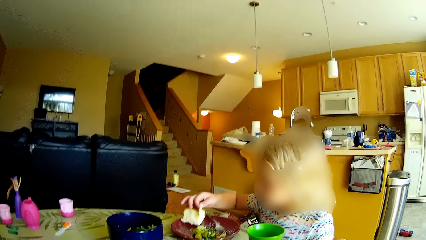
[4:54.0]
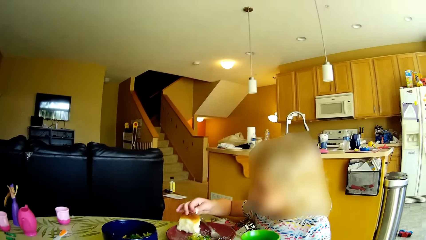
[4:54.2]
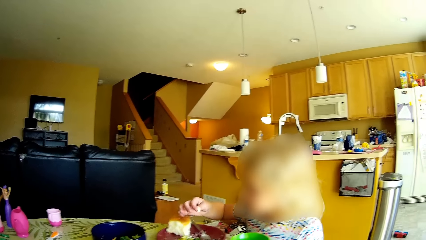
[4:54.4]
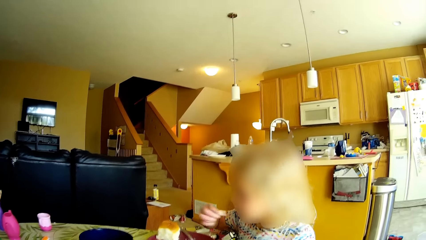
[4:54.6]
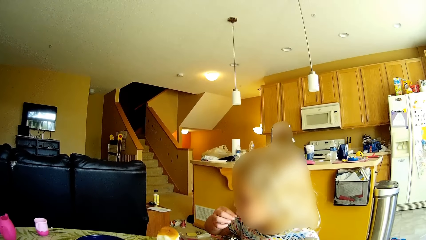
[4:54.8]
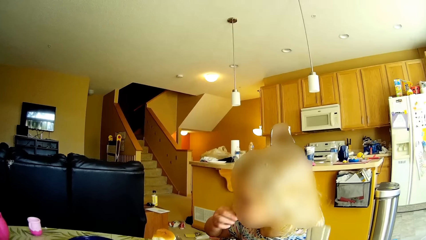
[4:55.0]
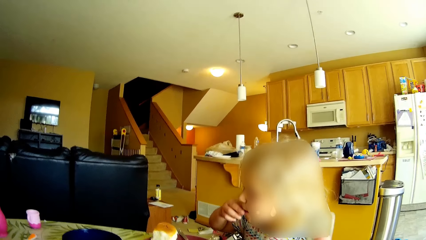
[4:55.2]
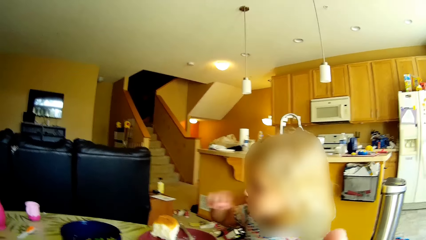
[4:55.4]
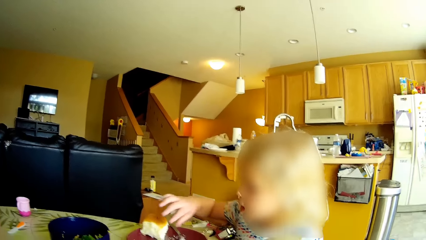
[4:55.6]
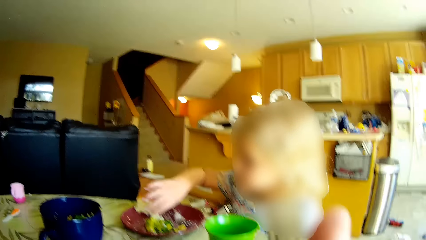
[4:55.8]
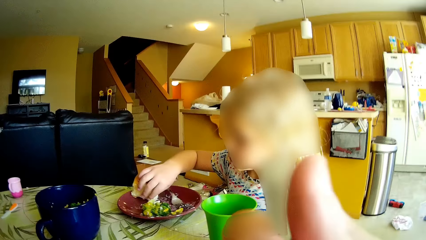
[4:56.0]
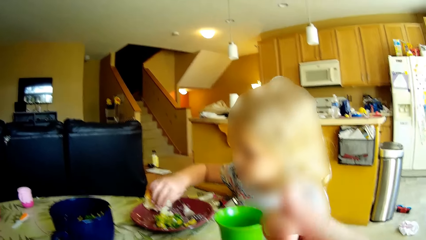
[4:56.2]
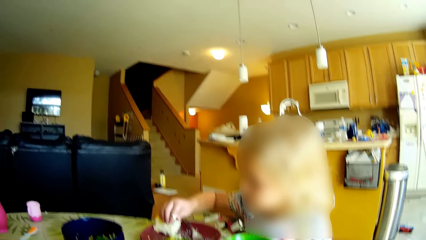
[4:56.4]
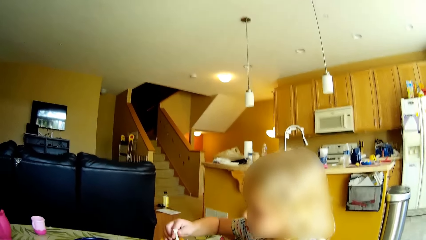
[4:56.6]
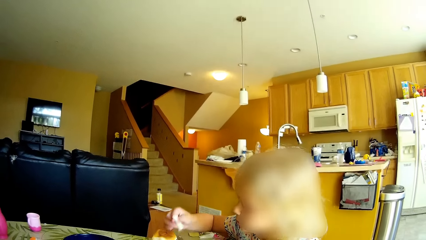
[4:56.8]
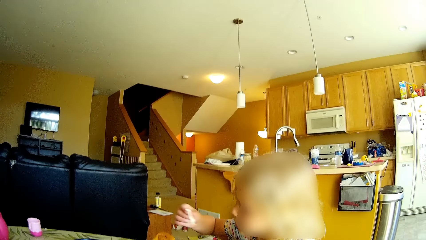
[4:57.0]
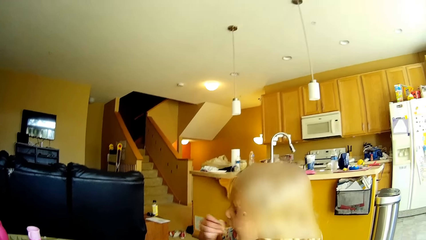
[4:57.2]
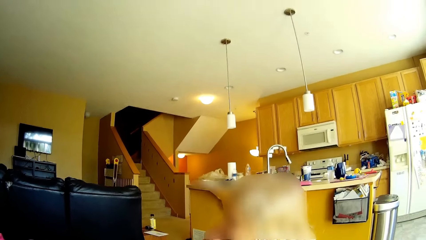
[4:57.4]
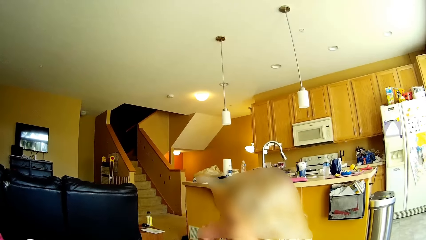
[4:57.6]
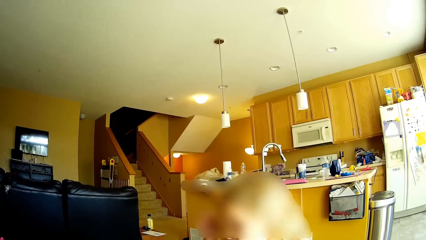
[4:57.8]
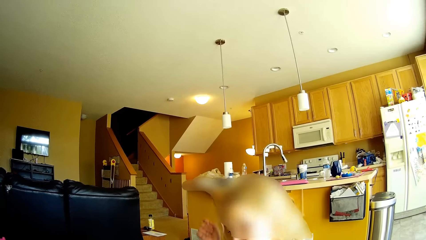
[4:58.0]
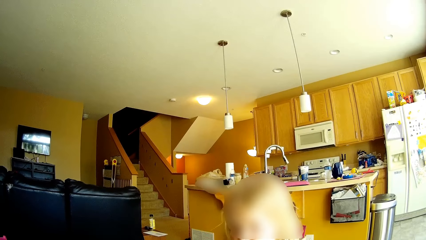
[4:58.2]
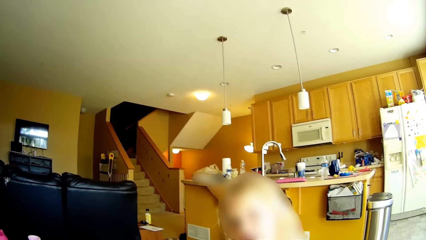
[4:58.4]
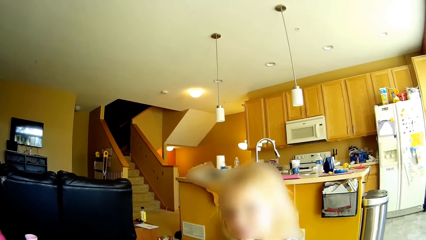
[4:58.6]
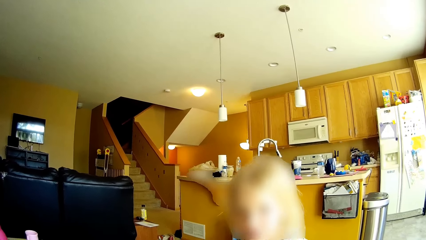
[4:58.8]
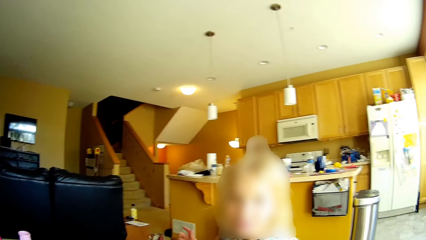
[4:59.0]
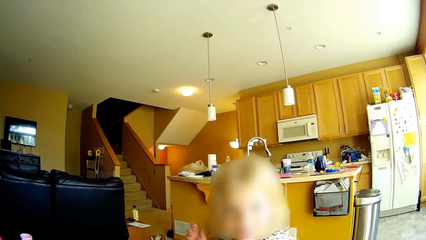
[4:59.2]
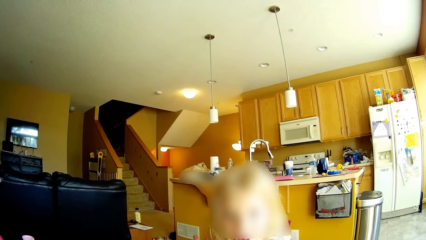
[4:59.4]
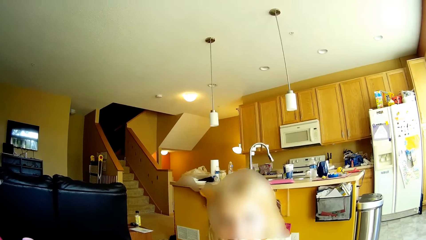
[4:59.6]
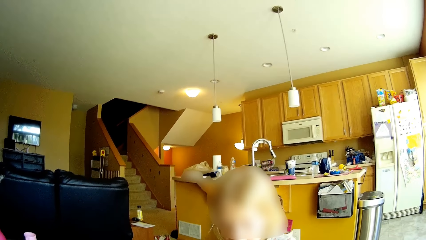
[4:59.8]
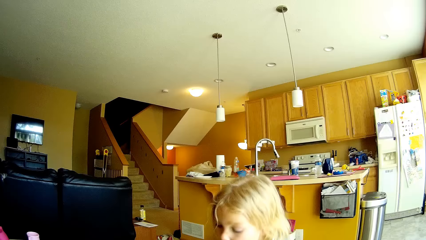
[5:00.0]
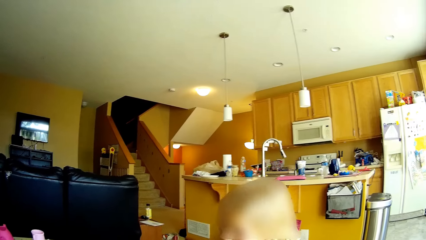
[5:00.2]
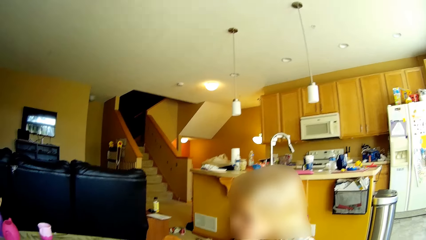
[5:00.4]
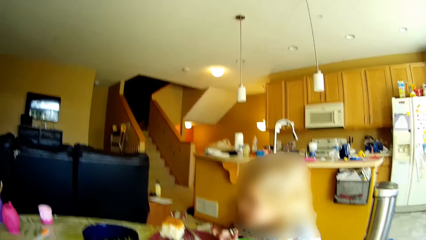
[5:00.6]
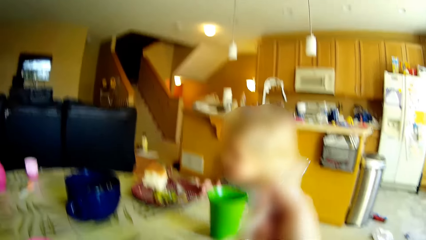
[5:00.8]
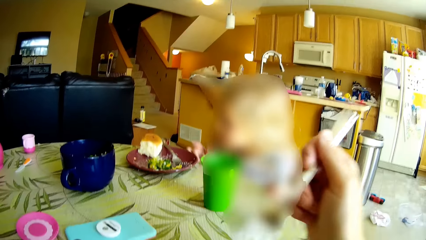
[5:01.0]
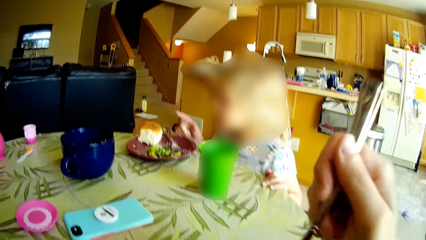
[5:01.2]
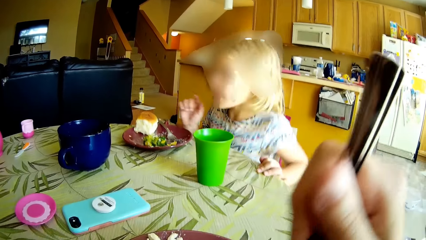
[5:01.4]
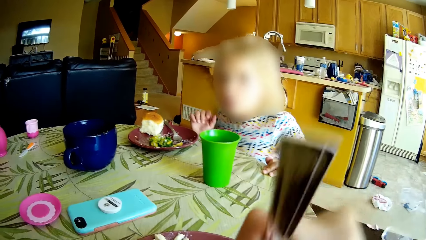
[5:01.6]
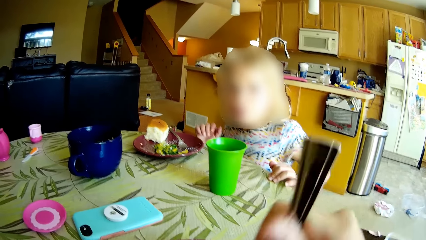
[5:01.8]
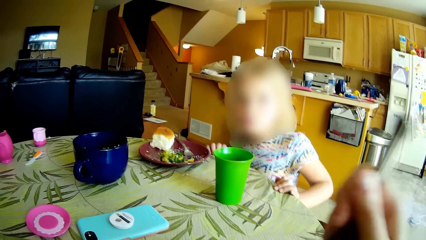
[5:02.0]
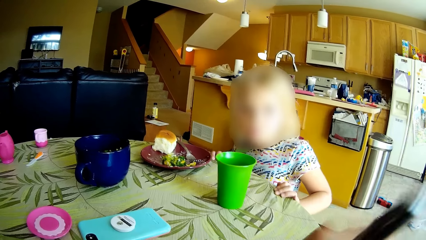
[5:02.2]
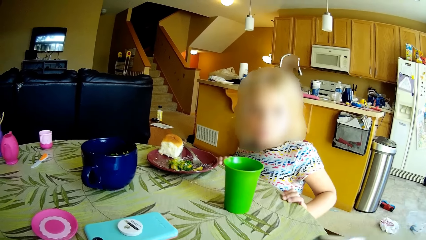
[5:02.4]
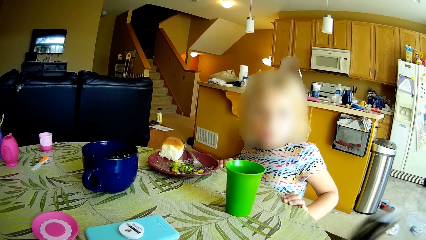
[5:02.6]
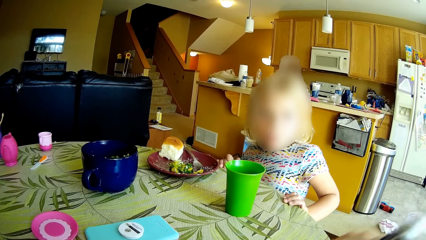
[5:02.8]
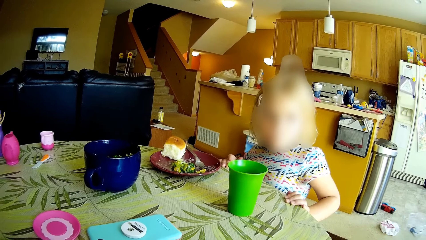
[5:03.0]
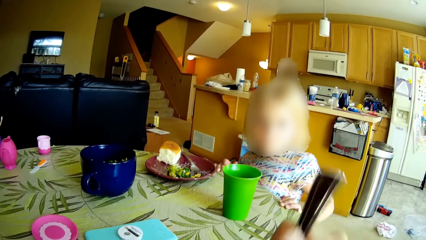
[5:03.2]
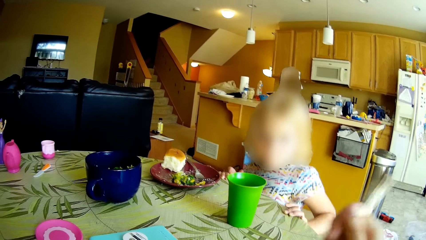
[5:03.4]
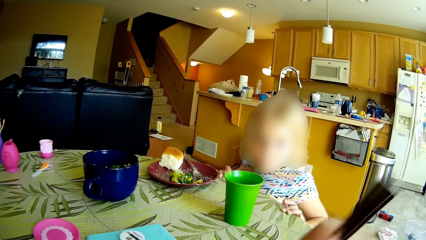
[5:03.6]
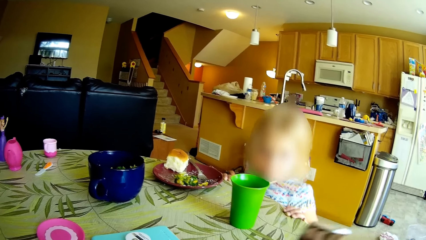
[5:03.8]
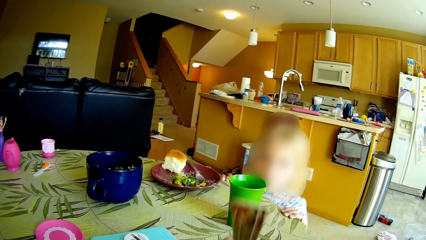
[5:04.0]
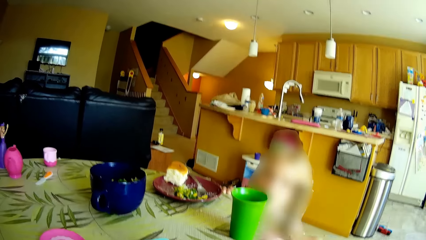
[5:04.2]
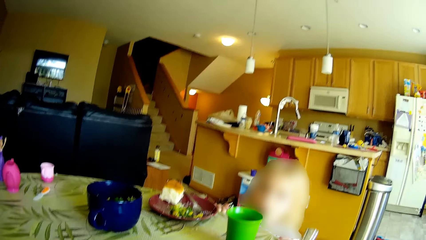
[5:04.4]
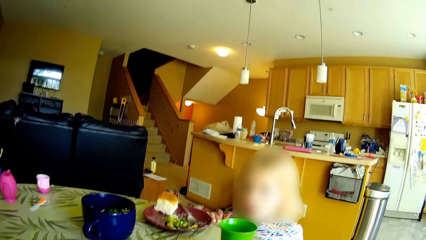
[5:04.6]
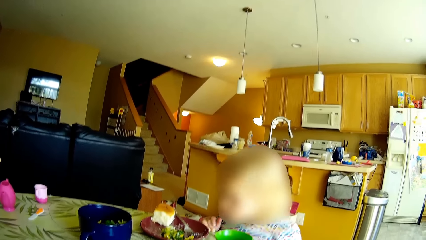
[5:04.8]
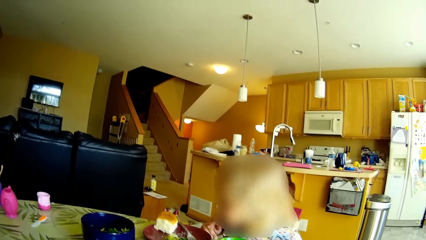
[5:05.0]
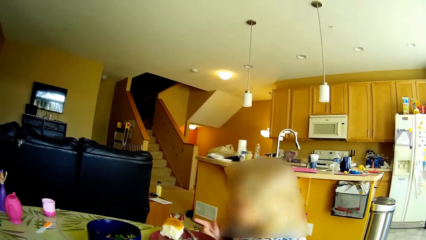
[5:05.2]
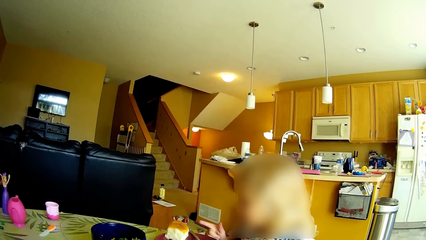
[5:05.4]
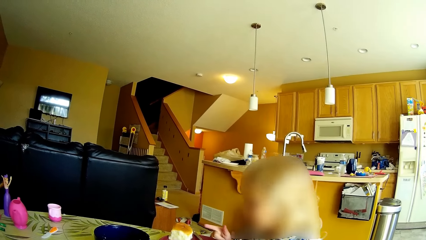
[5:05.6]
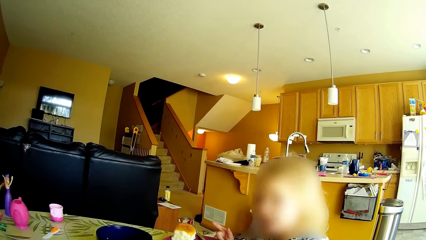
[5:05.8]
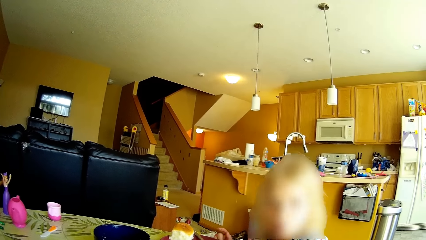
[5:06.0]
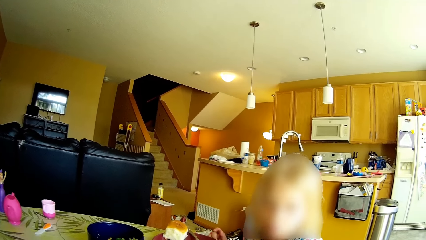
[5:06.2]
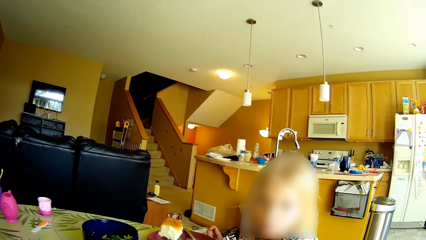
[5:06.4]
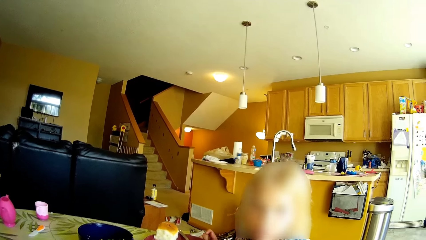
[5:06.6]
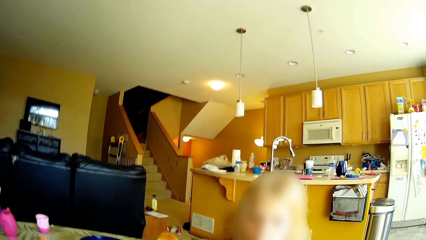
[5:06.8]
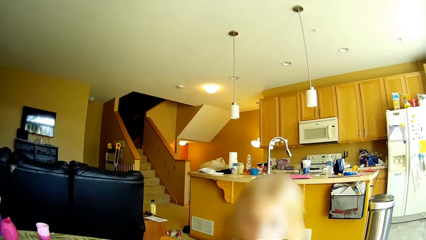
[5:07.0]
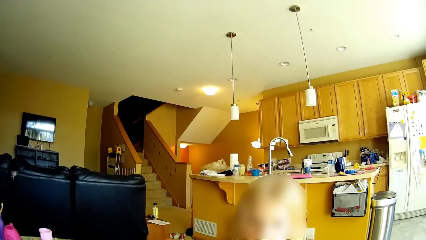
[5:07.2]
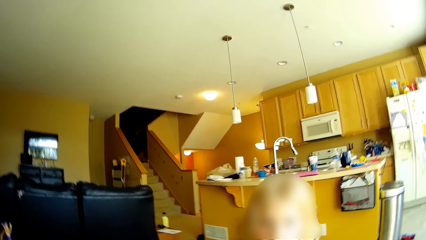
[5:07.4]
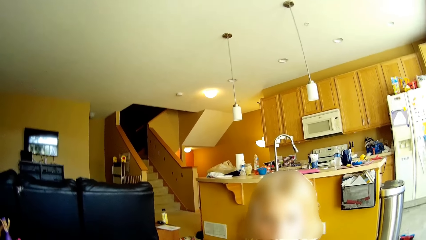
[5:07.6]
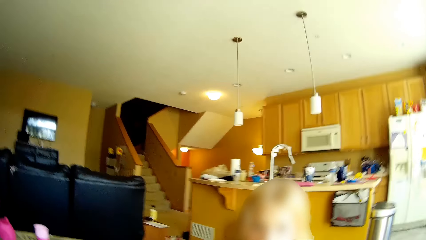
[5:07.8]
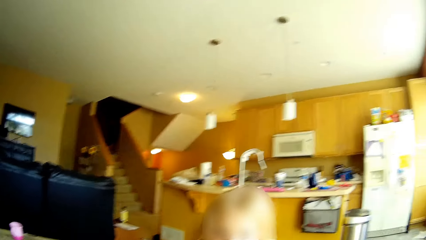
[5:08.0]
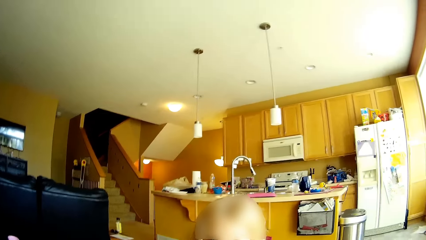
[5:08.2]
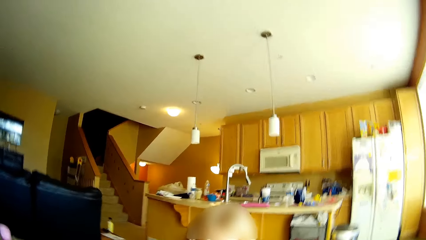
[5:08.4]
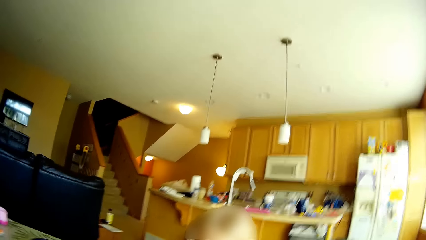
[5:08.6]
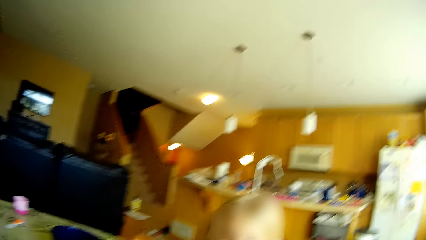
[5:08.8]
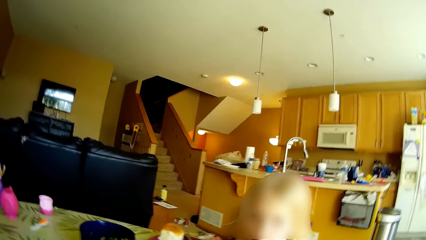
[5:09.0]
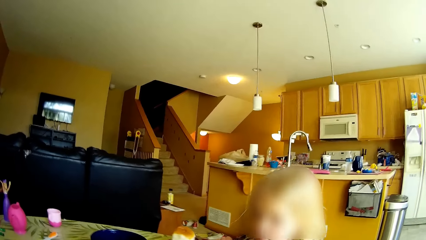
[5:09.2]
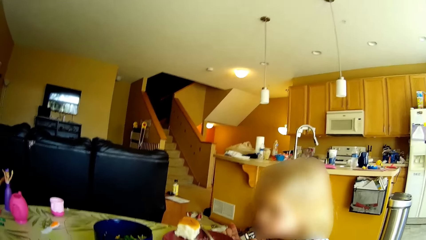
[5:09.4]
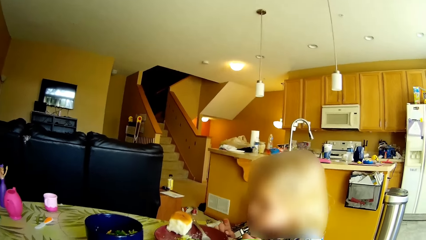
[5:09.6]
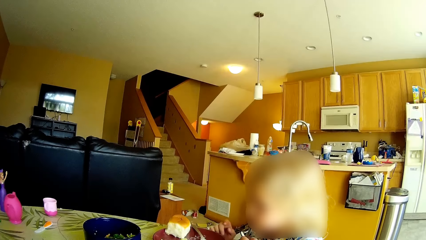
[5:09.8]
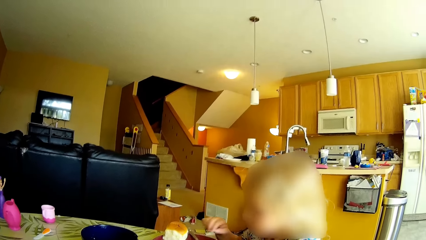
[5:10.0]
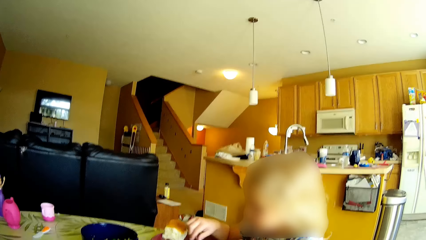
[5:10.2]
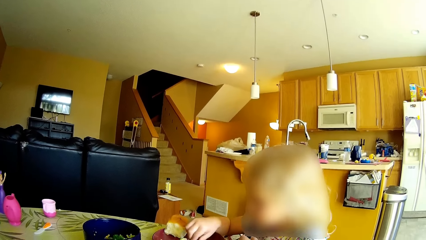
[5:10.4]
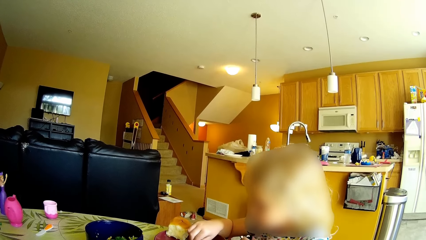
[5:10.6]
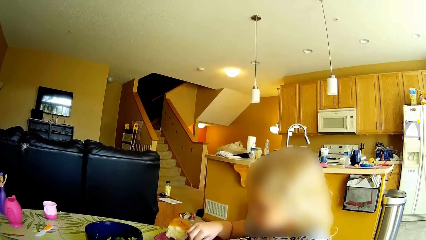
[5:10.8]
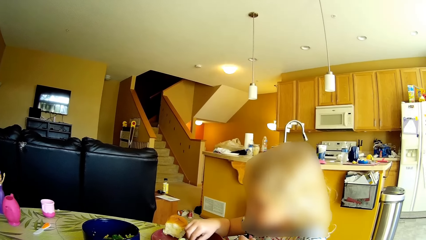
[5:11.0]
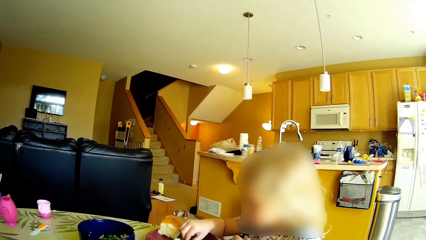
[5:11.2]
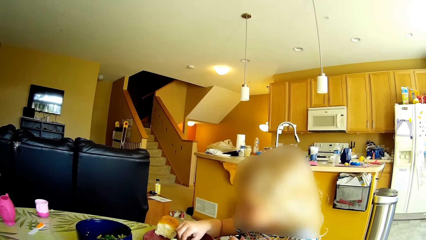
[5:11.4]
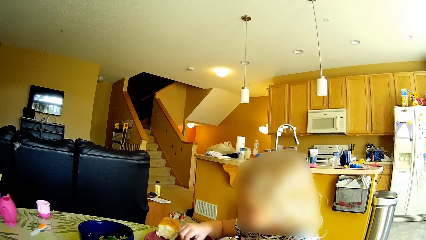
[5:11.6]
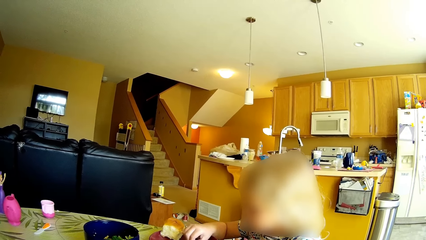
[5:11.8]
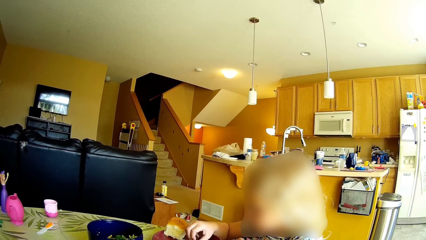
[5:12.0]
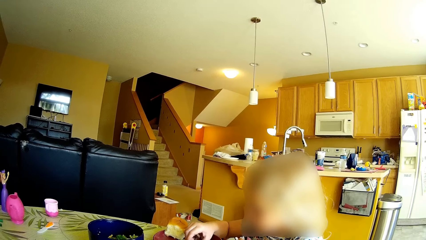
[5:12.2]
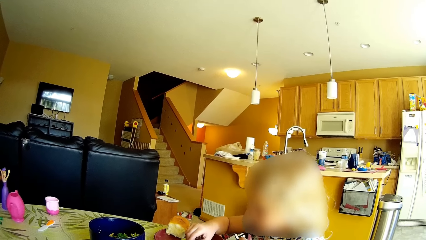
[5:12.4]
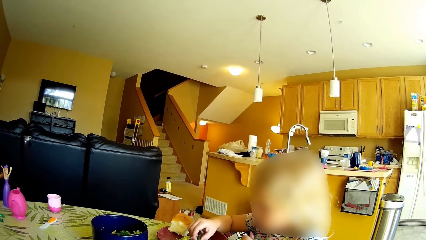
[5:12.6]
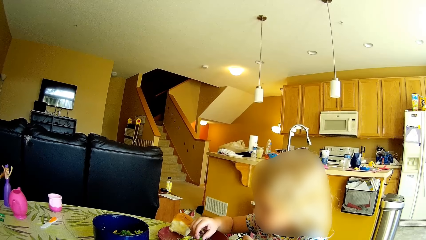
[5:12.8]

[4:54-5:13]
The girl eats the piece of bread from the plate on the dining table in her right hand. The camera wearer lifts the fork towards her mouth. The girl takes the piece of bread from the plate on the dining table with her right hand. The camera wearer eats the food. The girl eats the piece of bread from the plate on the dining table in her right hand and touches her head with her right hand. The camera wearer scrapes the plate on the table with the fork in her right hand. She scoops food with the fork. The girl touches the dining table with her right hand. The camera wearer talks with the girl. The girl takes a broccoli from the plate on the dining table with her right hand.
